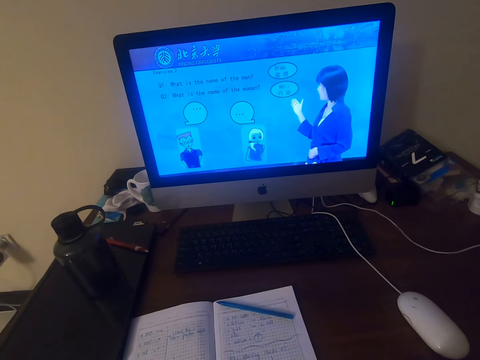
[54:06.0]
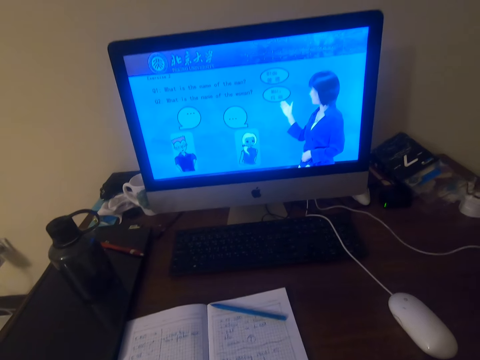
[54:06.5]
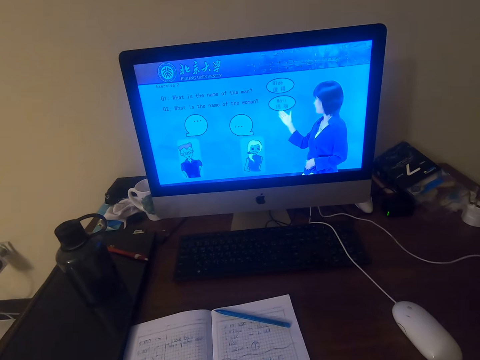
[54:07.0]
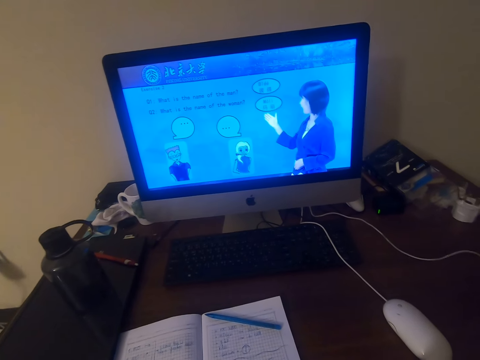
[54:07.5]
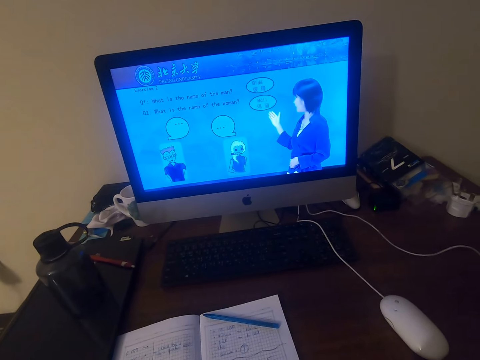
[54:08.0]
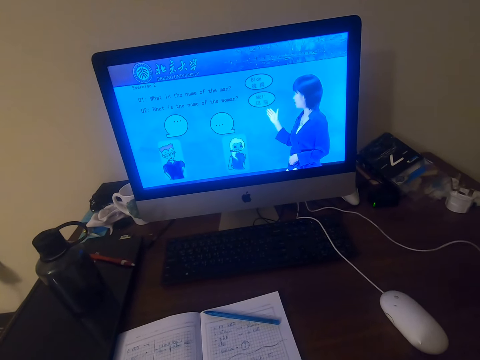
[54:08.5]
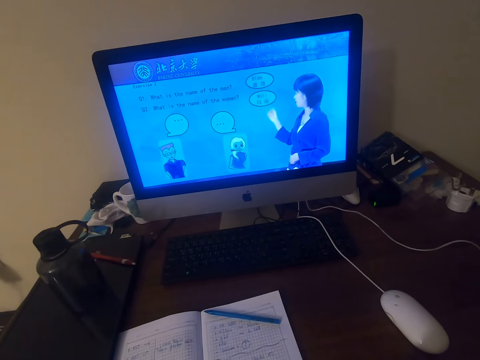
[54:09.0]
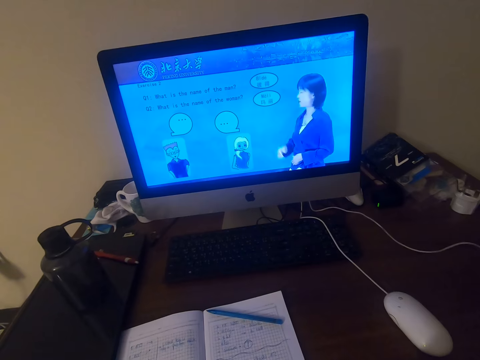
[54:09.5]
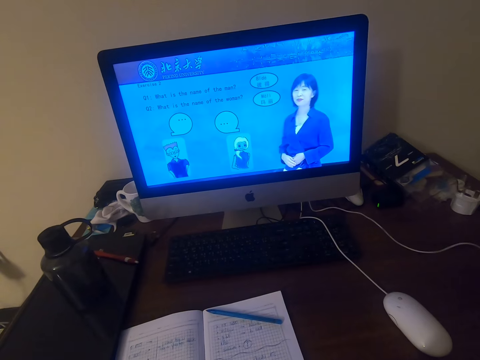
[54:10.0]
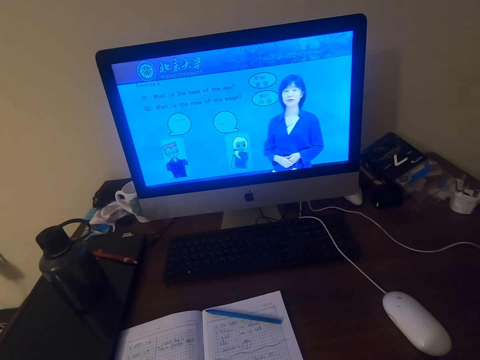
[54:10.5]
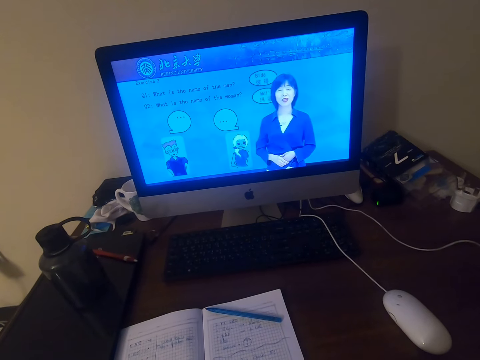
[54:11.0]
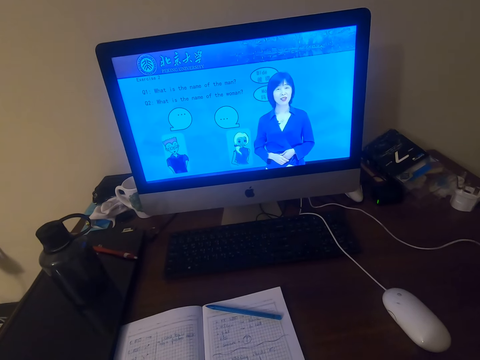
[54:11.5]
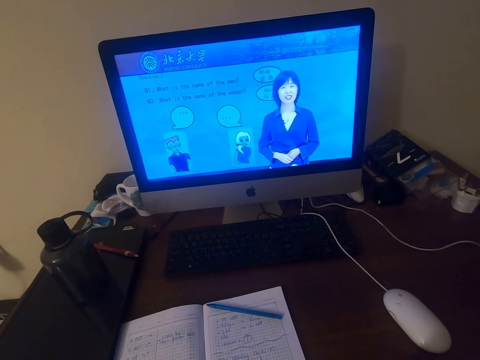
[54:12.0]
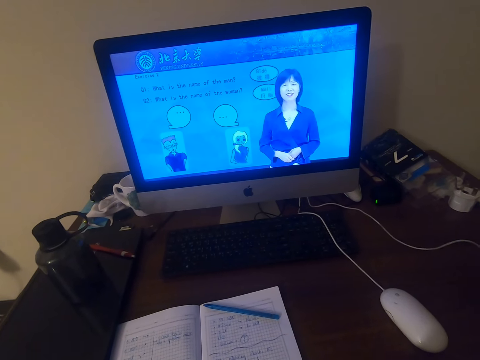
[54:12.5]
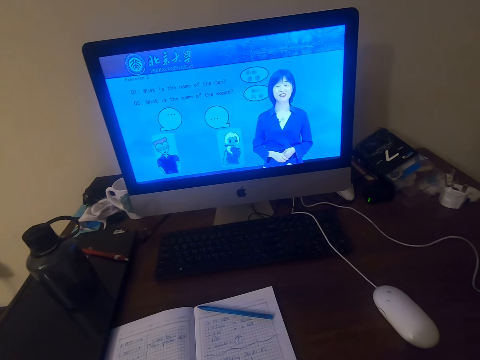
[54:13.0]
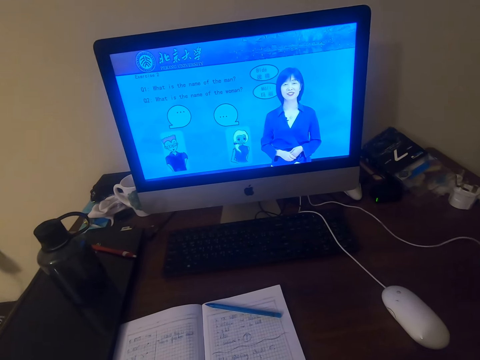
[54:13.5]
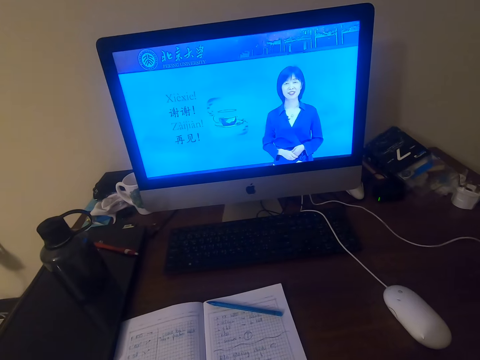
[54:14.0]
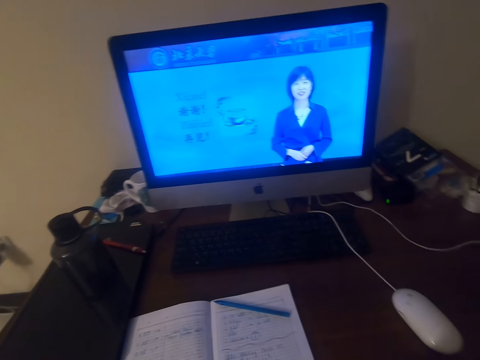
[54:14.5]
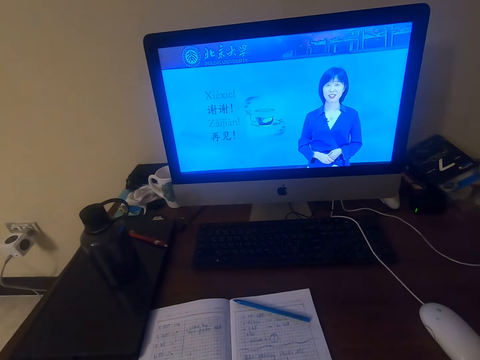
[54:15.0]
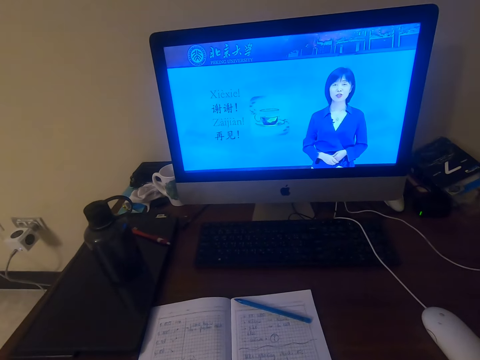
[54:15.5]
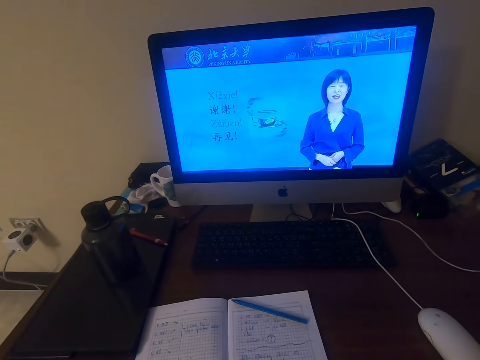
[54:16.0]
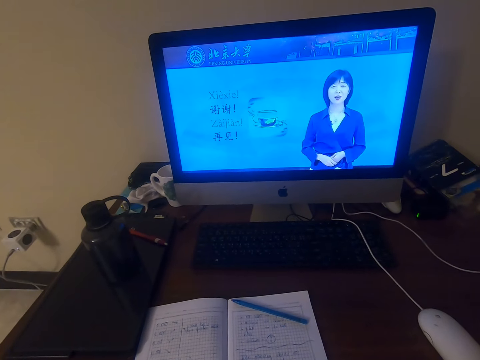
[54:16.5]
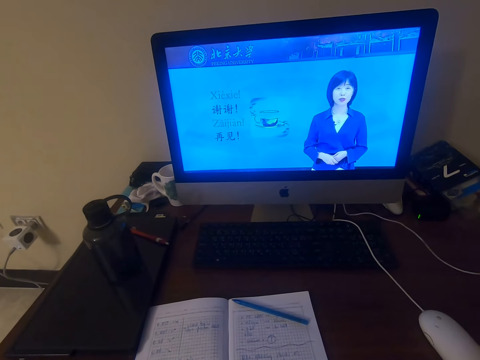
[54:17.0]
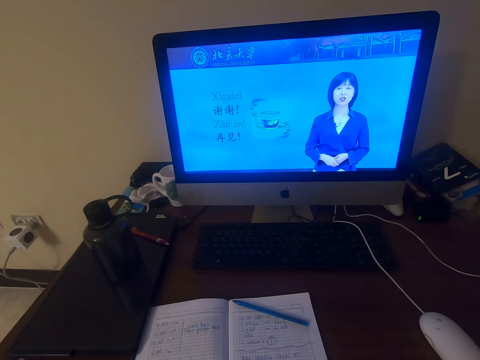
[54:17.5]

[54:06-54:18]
The camera wearer talks.

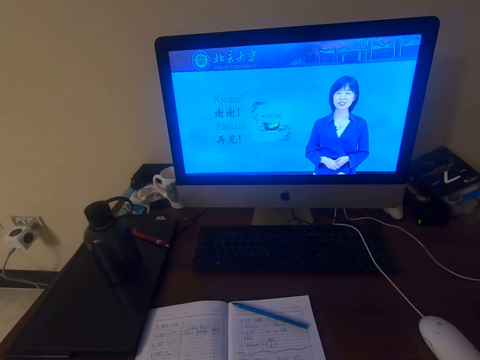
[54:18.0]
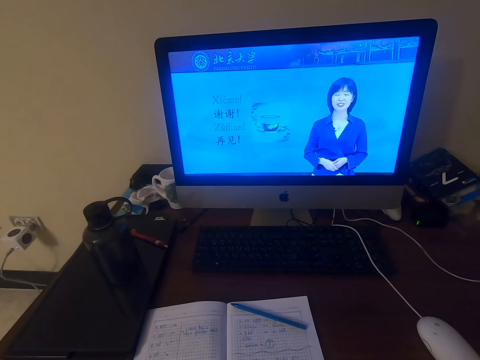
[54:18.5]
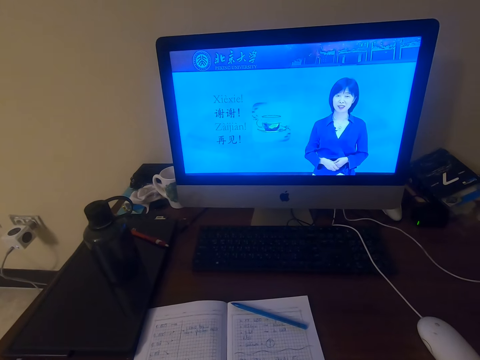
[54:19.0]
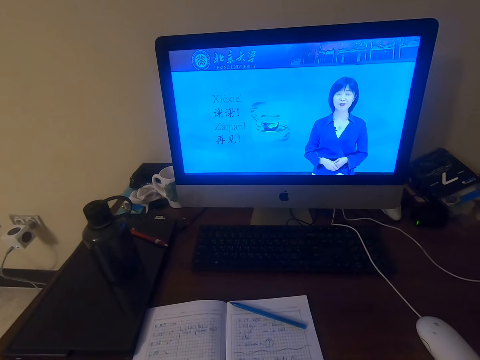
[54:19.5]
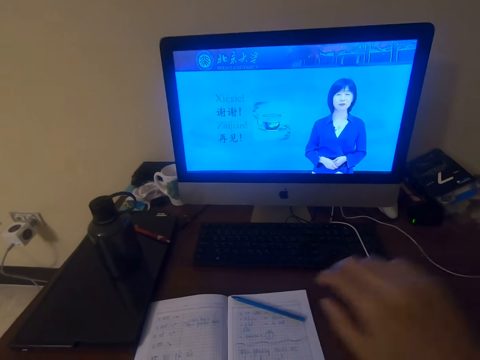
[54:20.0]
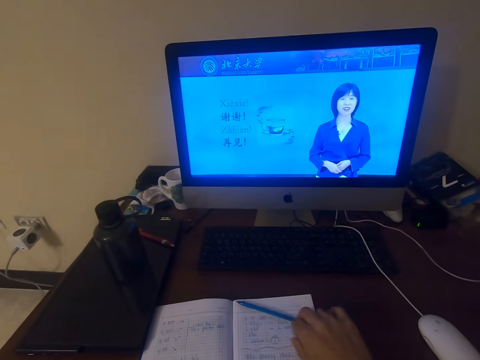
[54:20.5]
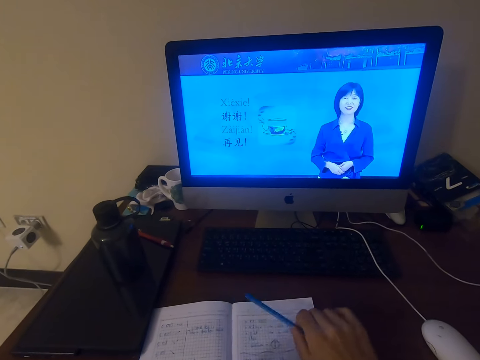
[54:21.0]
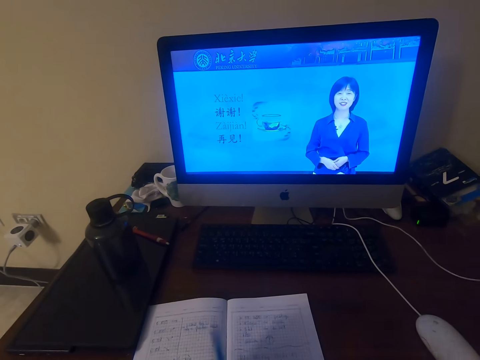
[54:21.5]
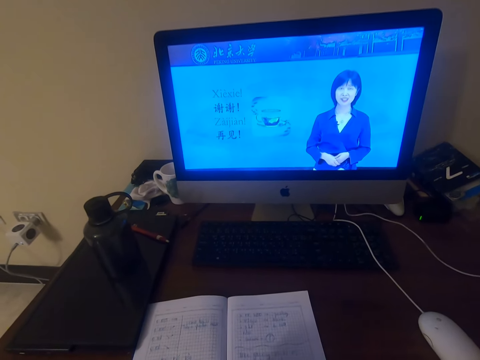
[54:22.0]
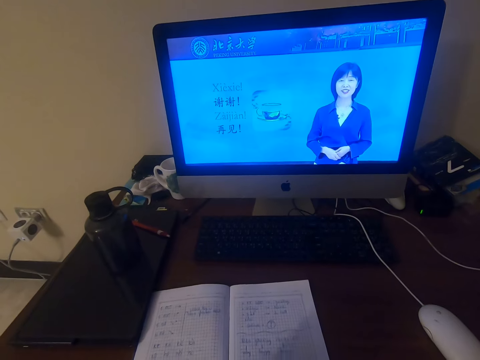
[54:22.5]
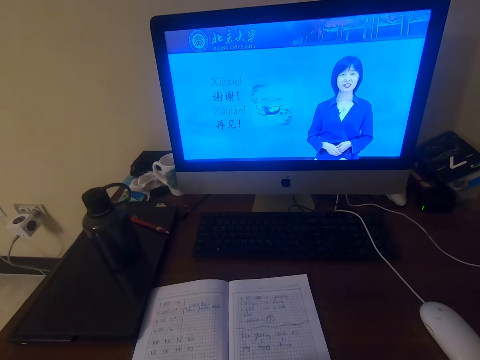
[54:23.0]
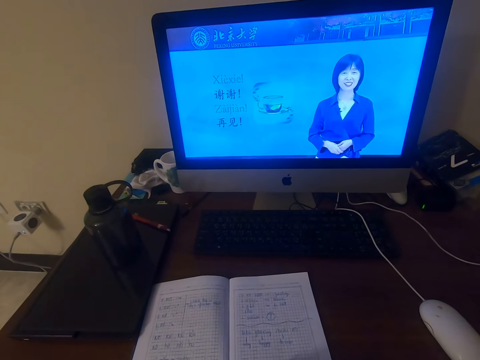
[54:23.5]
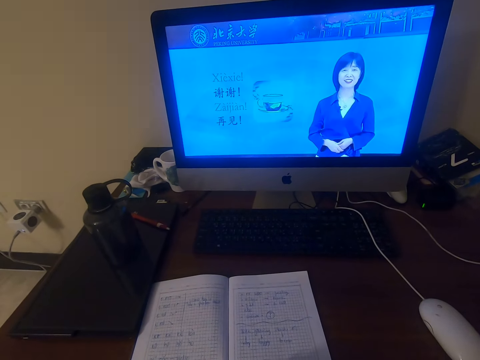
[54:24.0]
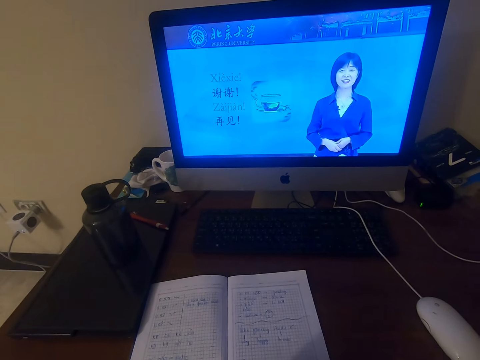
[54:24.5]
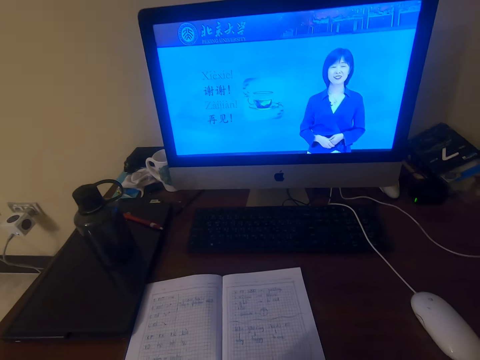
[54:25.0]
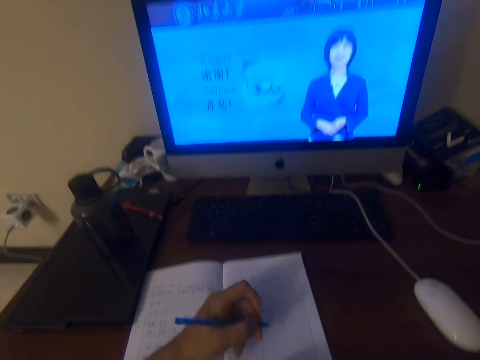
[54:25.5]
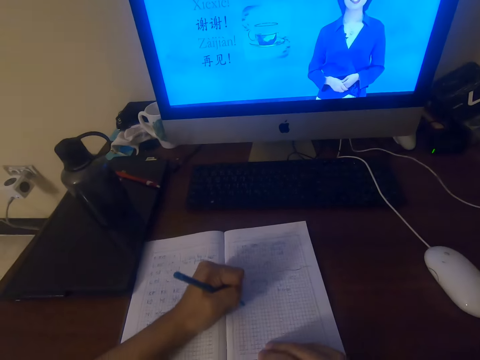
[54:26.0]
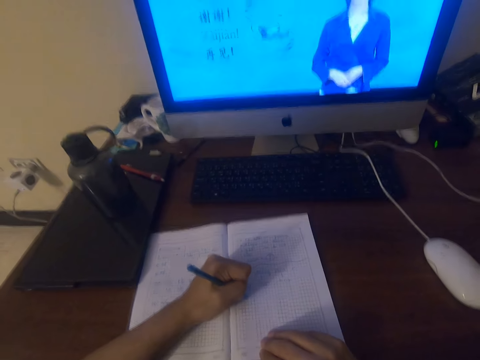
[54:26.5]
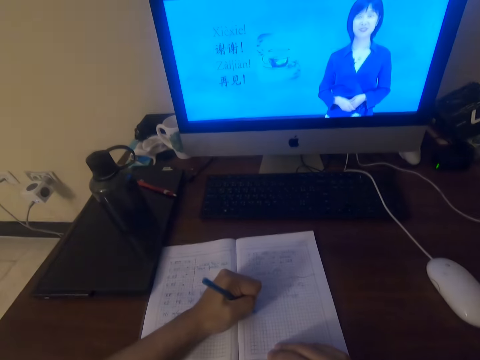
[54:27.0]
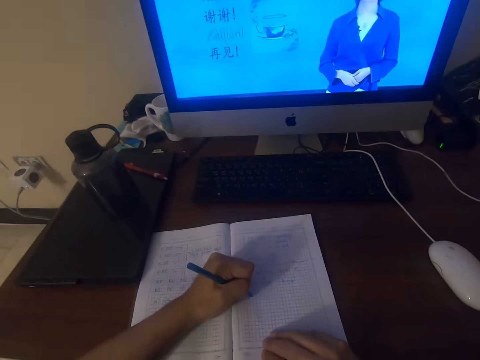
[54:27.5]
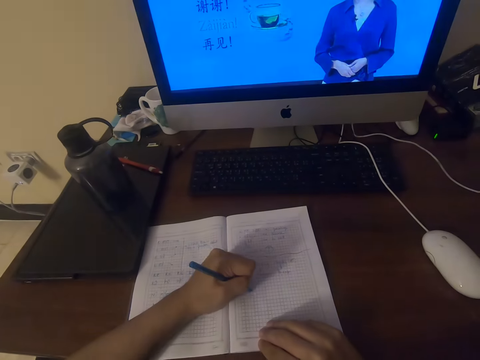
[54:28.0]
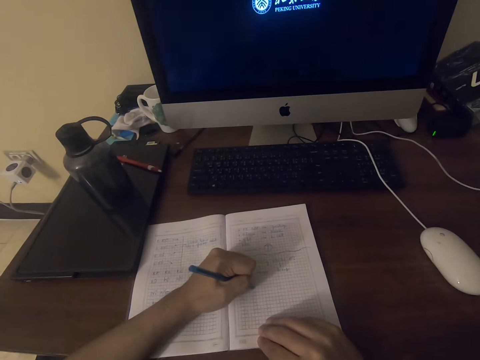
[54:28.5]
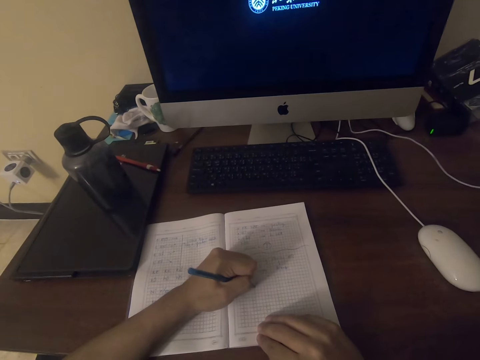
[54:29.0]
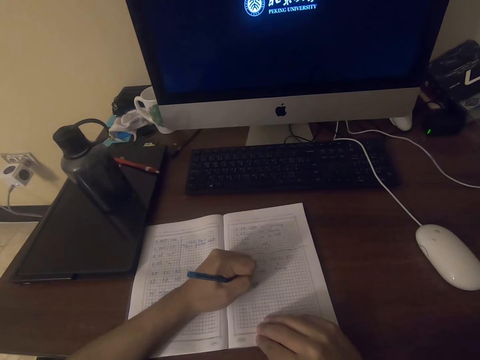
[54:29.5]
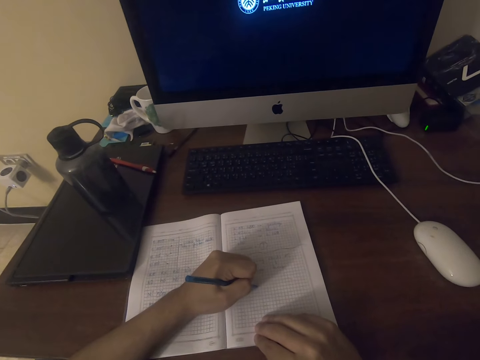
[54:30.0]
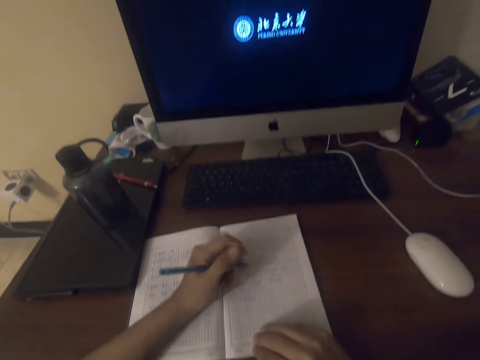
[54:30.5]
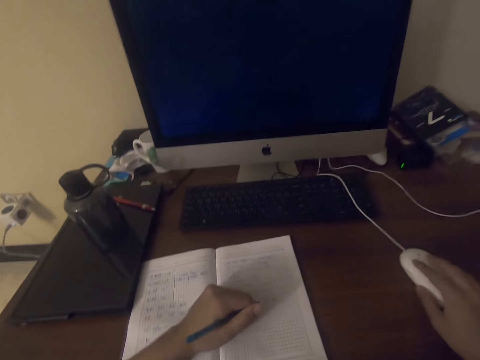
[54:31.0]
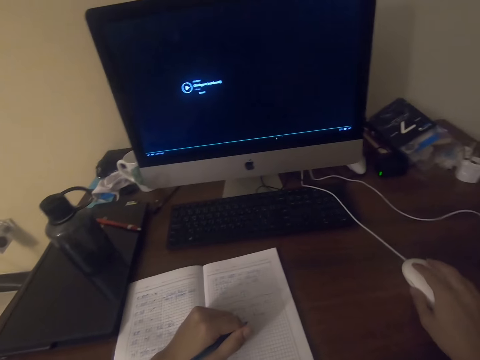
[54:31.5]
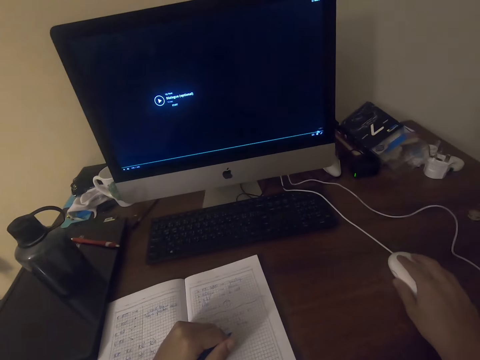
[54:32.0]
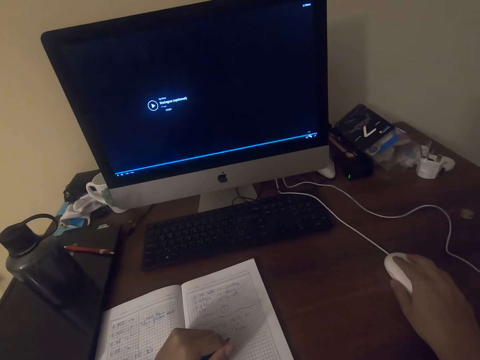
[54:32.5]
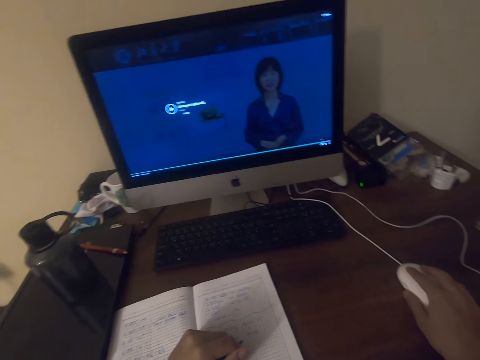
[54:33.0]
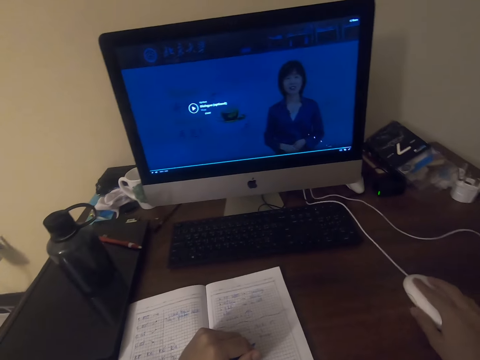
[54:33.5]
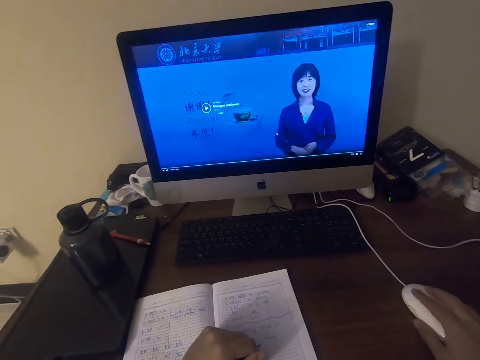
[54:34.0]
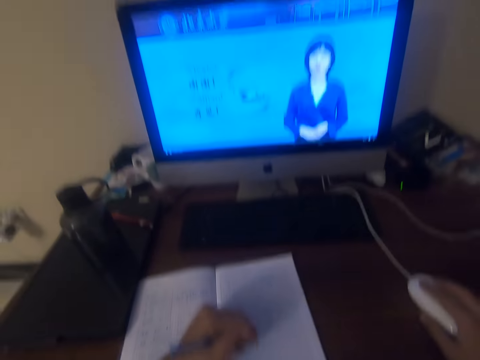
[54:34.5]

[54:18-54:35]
The camera wearer picks the pen on the book. They watch the video in the desktop on the table. They write on the book with the pen. They operate the desktop on the table with a mouse.
